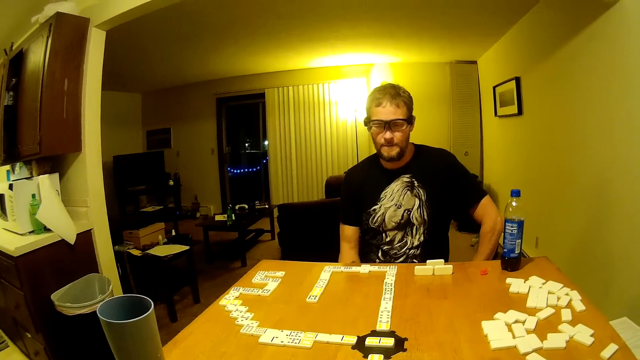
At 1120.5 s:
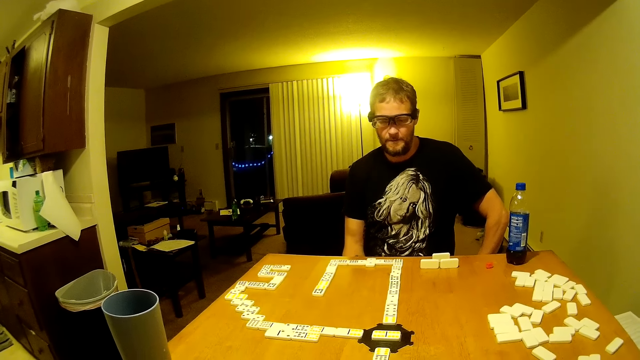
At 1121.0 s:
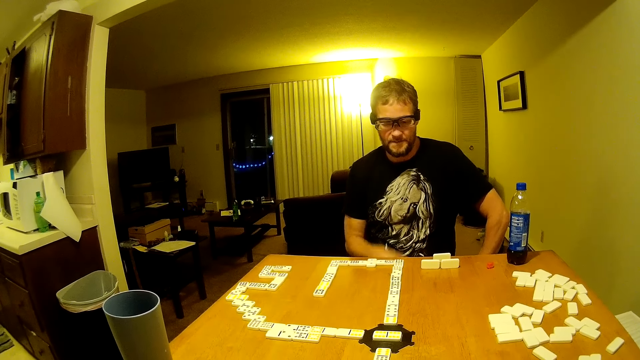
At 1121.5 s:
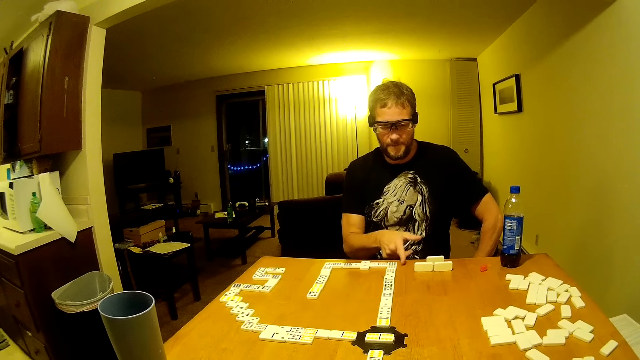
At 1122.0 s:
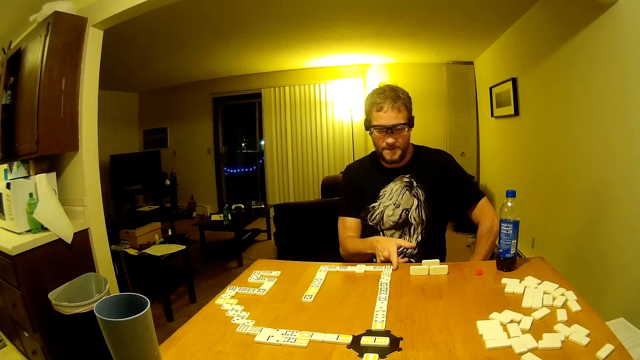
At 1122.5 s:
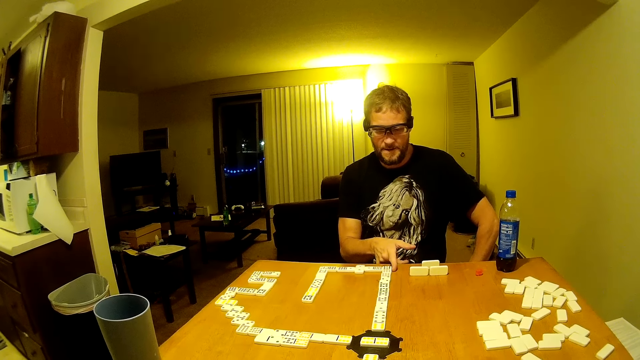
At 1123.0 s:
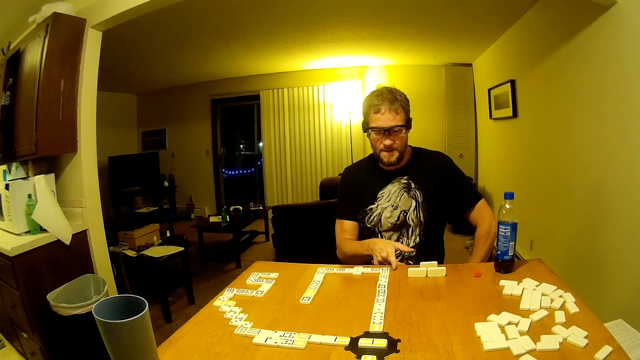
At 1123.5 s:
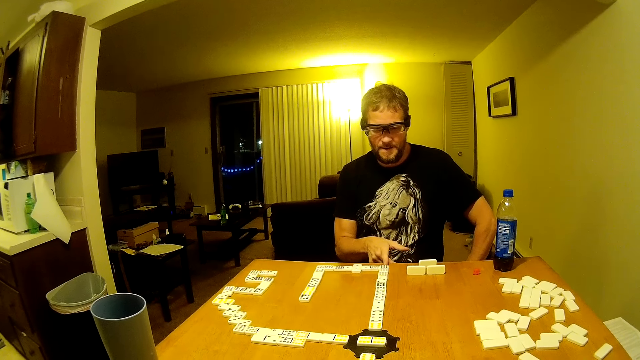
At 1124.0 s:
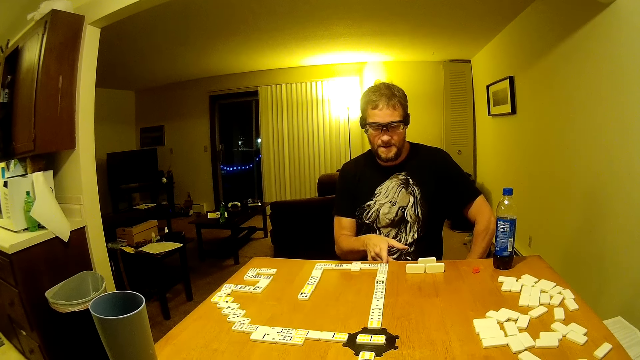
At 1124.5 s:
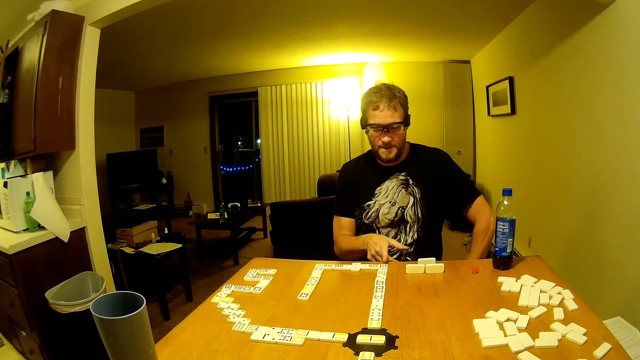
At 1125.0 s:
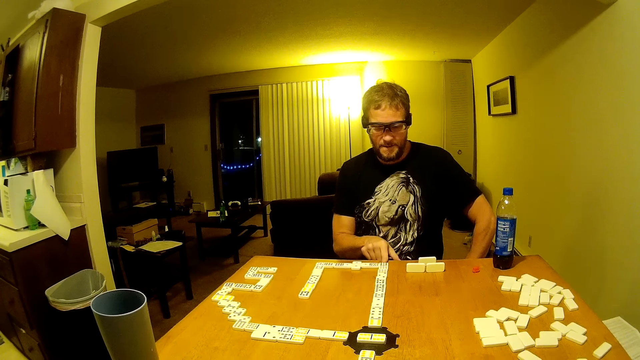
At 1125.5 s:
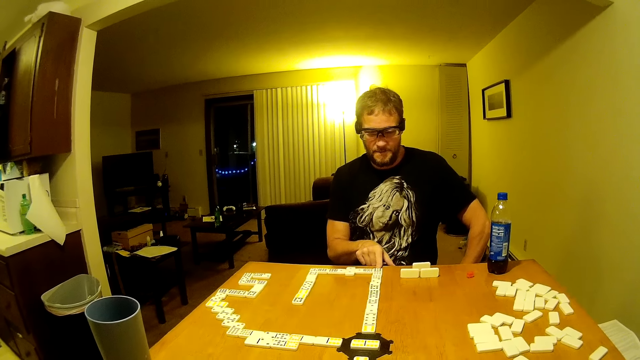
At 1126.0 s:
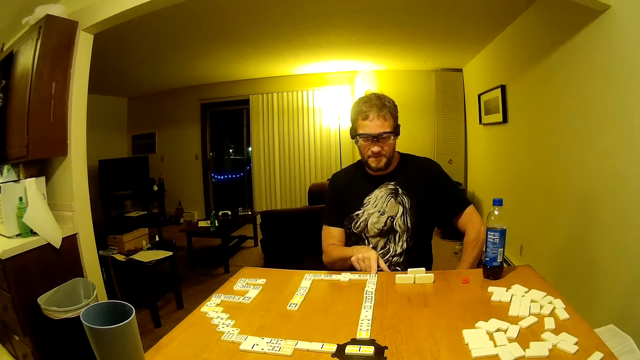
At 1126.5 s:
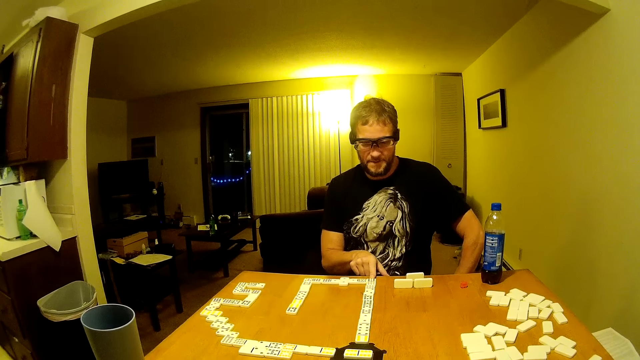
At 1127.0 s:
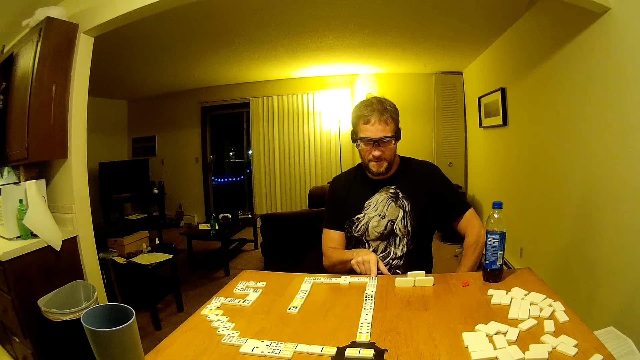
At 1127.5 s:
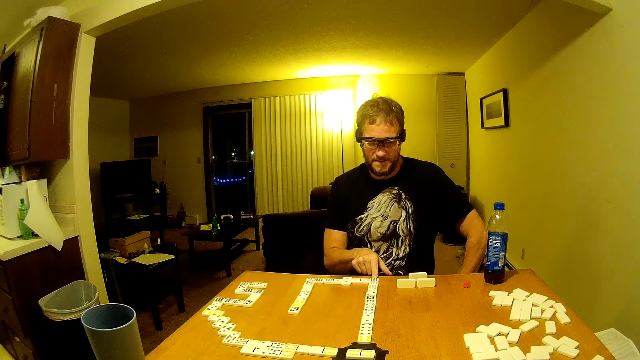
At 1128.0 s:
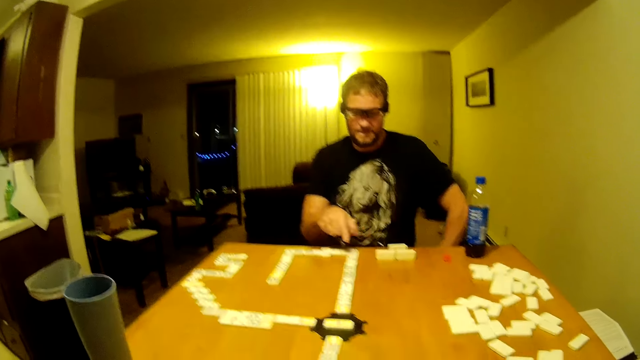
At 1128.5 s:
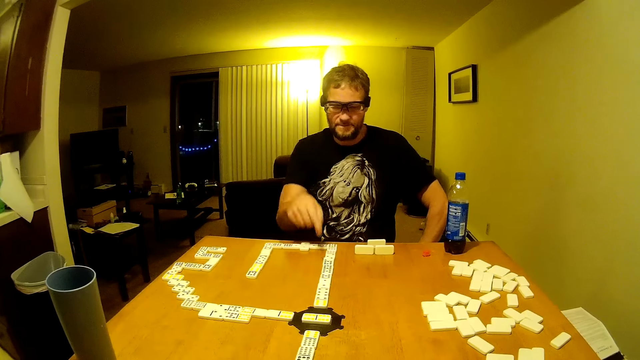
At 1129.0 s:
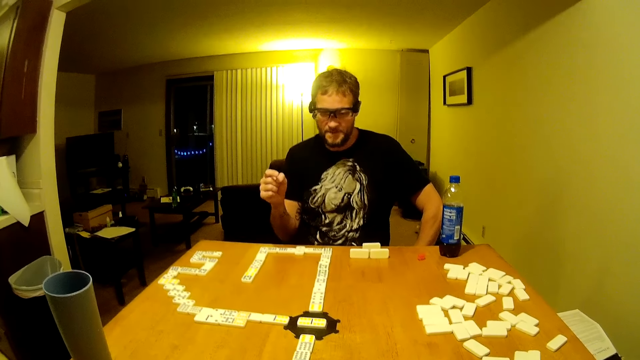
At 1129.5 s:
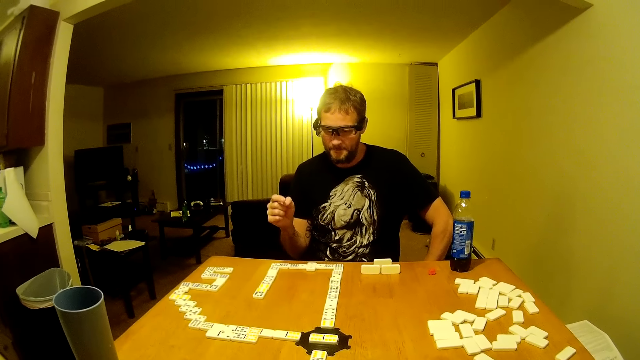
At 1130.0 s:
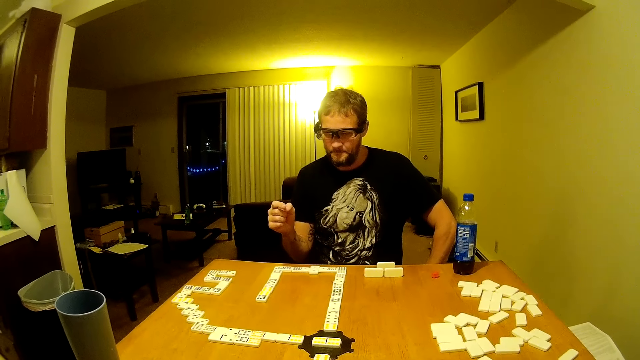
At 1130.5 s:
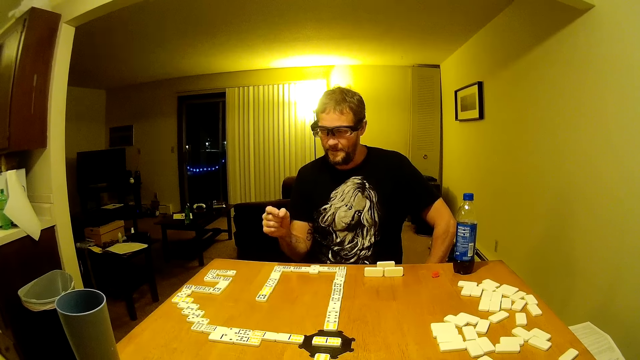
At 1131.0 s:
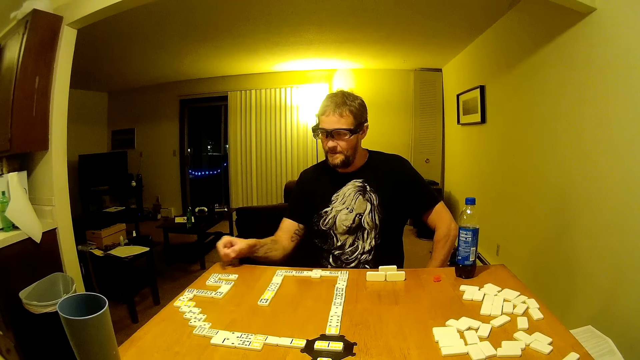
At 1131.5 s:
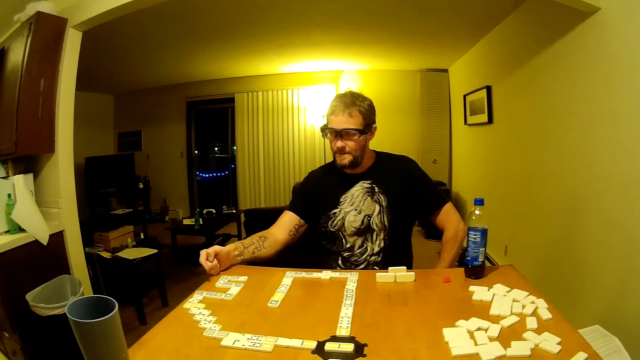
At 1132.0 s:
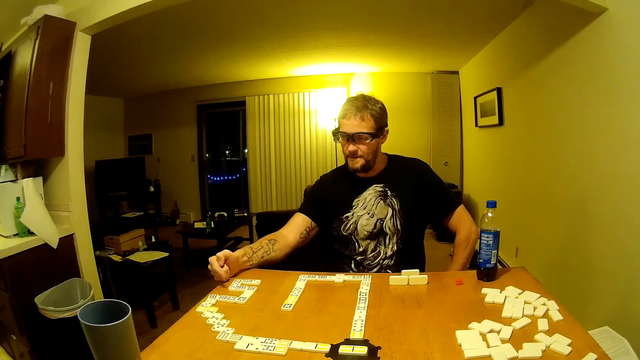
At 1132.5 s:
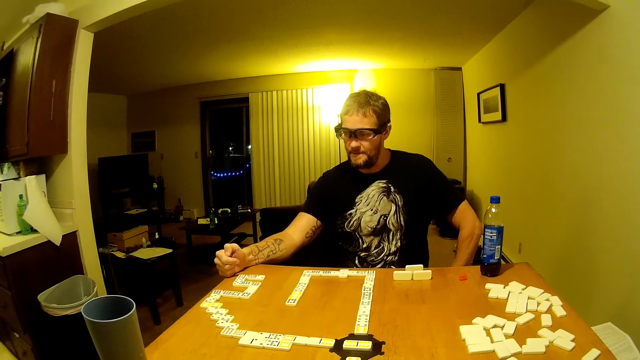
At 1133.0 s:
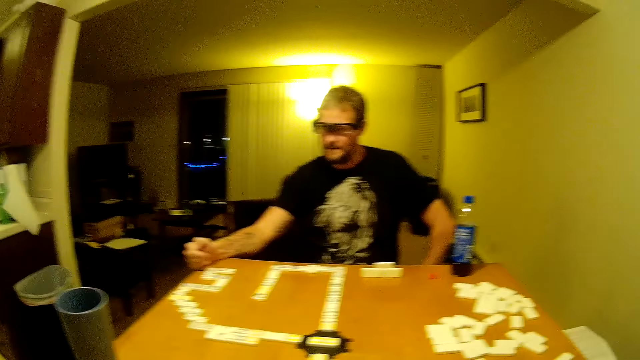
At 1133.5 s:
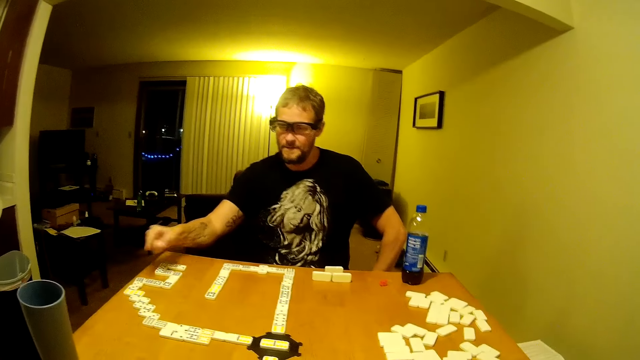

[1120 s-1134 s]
The man moves his hand and points at the cards. The man moves the dominoes on the table. The man moves his hand and beats the table with his finger. The man moves his hand and points on the table. The man moves his hand. The man moves his hand again. The man places his hand on the table, points on the cards, and moves his hand.

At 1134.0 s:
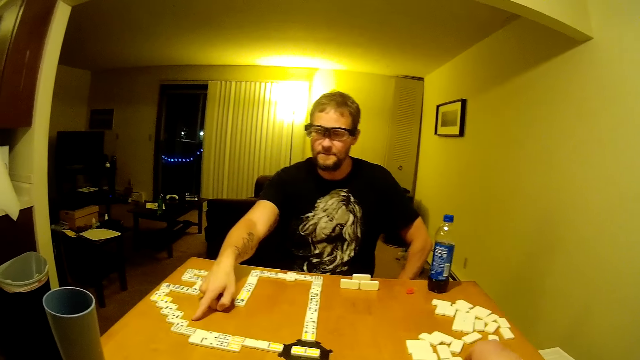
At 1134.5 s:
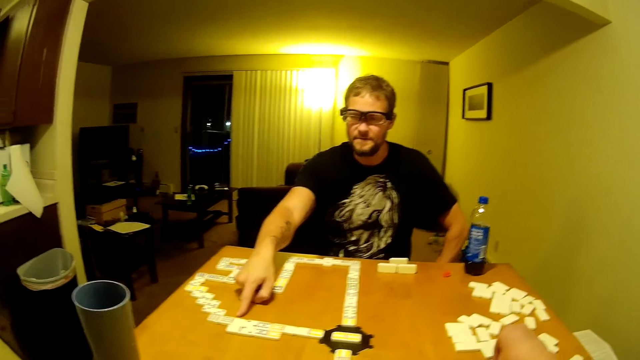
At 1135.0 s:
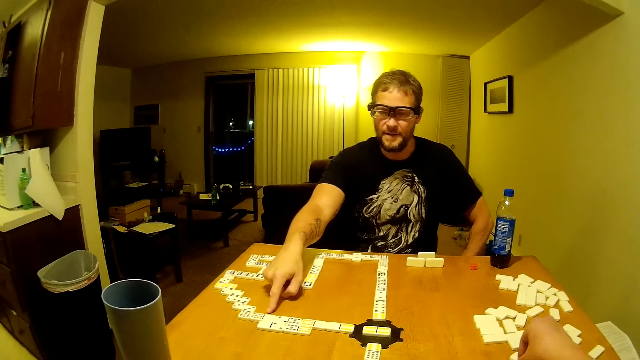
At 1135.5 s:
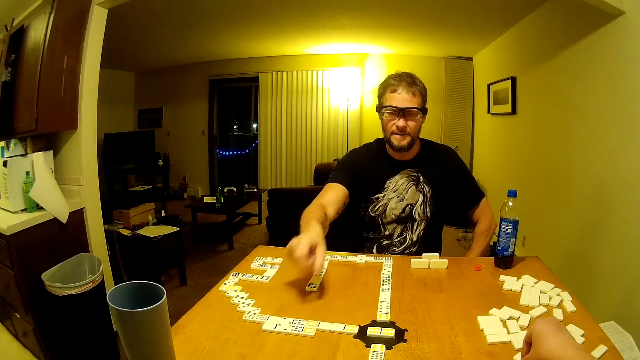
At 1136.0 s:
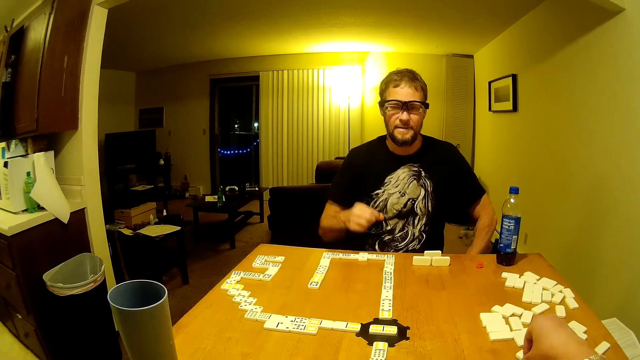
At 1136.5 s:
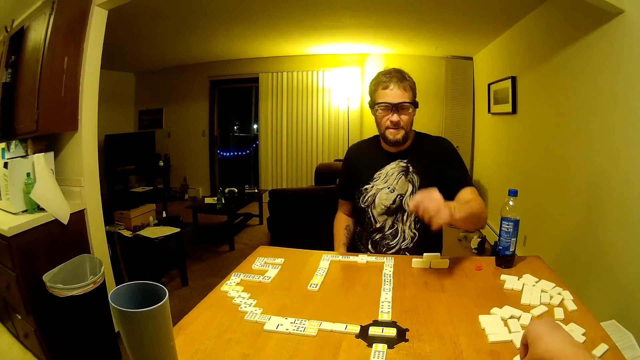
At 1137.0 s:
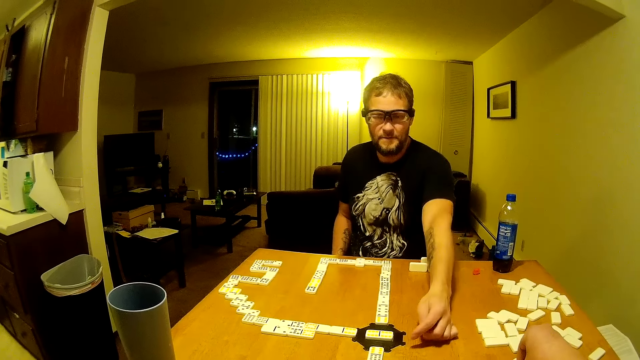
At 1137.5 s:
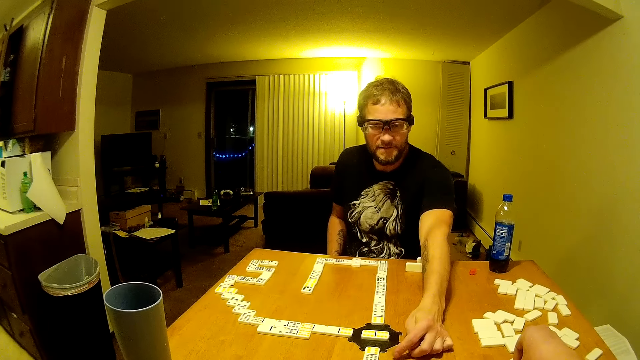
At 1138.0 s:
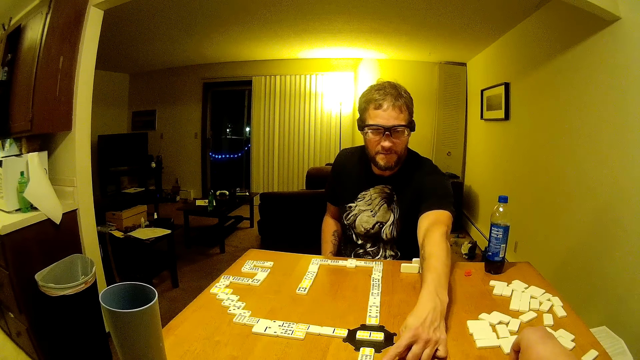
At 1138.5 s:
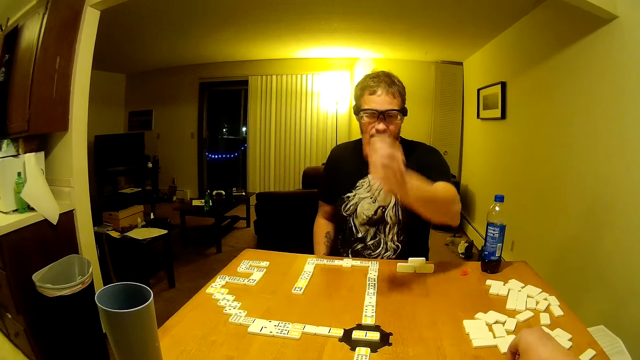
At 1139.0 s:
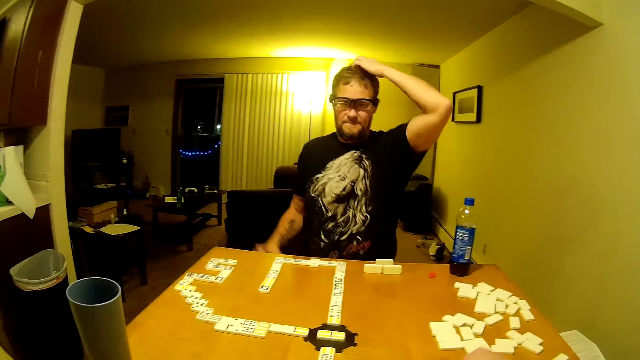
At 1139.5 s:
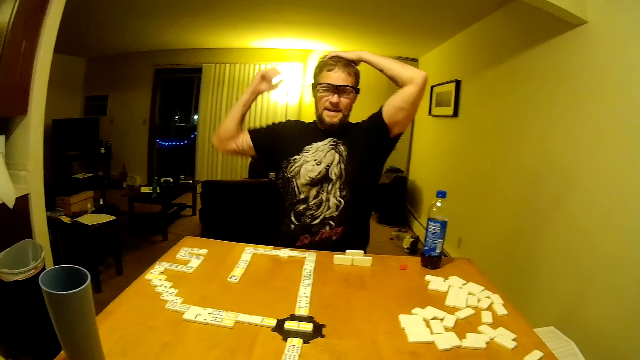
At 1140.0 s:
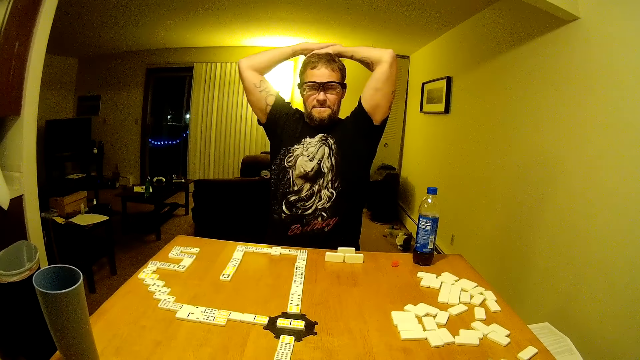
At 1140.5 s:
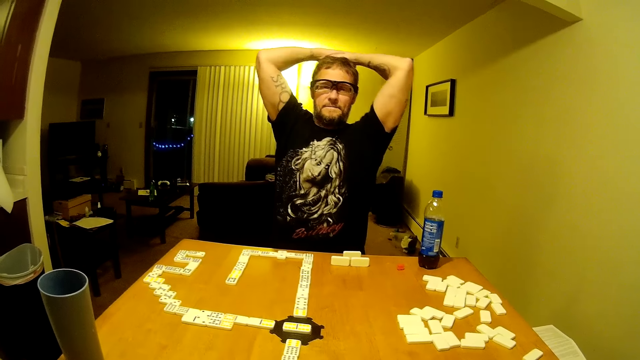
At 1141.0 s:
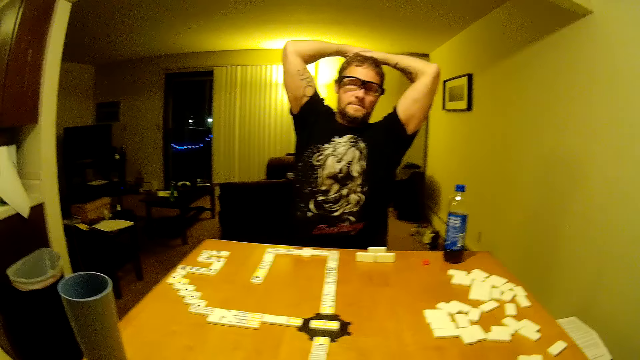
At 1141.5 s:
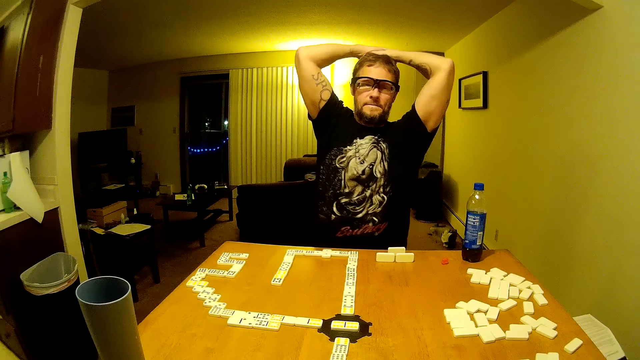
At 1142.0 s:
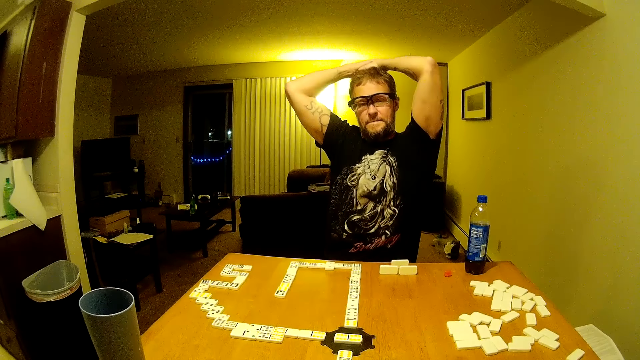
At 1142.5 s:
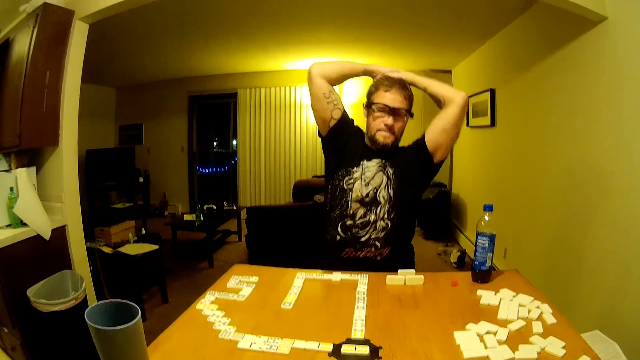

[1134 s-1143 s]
A man points at a card. He moves his finger, moves his hand, moves his hand down, and moves his hand. He touches on the table. He moves his hand. He touches his head and moves his hand up. He scratches his head. He touches his head. He holds his hands on the head. He stretches his body. He swings.
